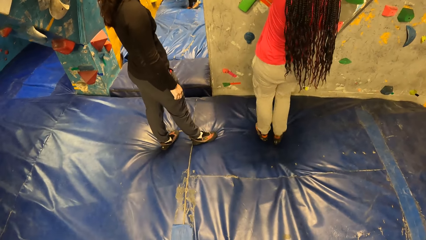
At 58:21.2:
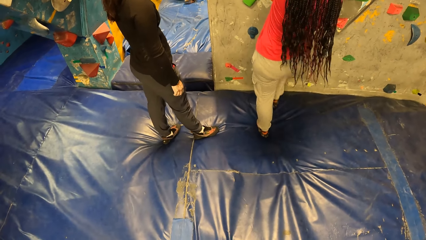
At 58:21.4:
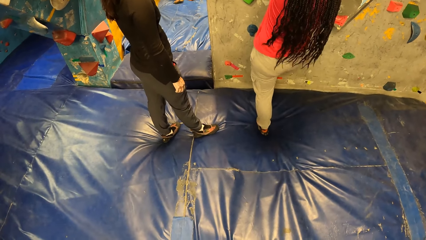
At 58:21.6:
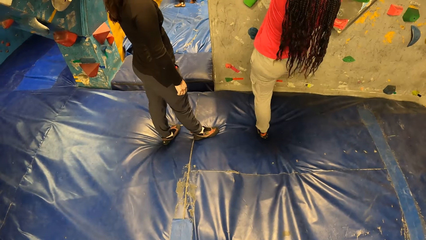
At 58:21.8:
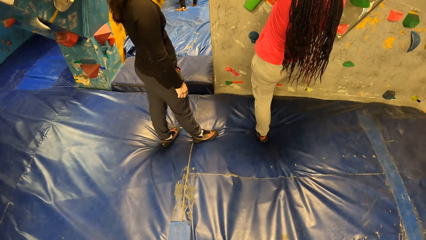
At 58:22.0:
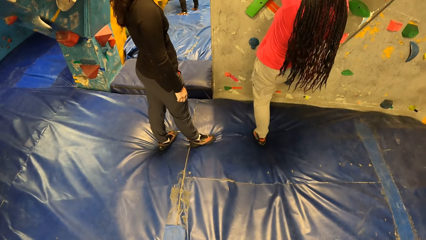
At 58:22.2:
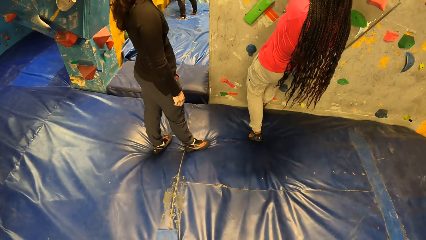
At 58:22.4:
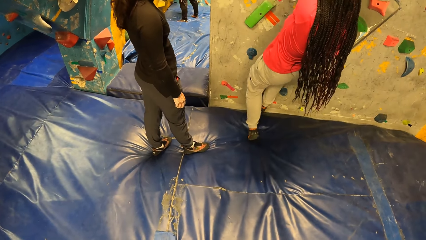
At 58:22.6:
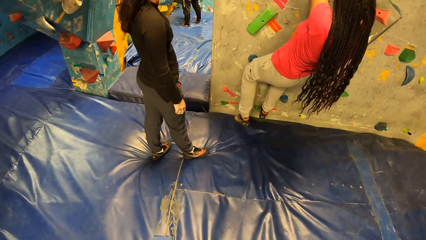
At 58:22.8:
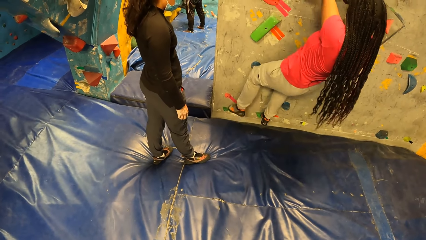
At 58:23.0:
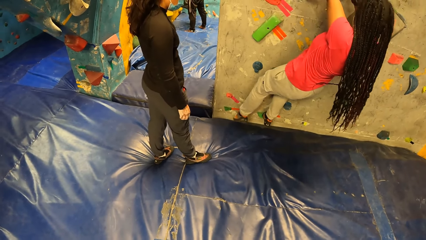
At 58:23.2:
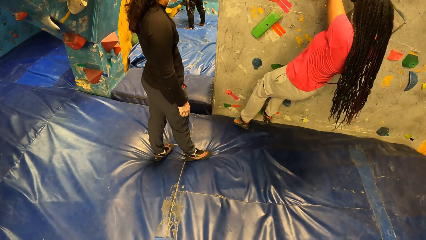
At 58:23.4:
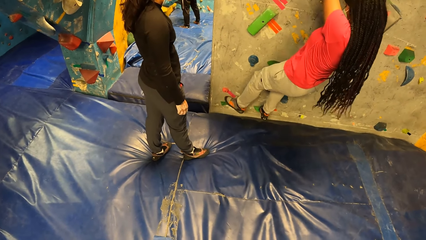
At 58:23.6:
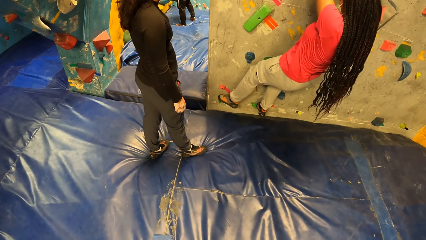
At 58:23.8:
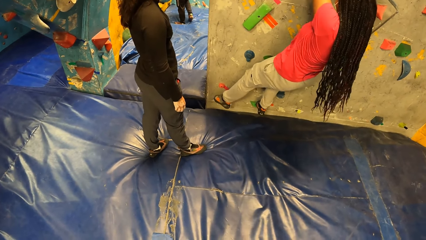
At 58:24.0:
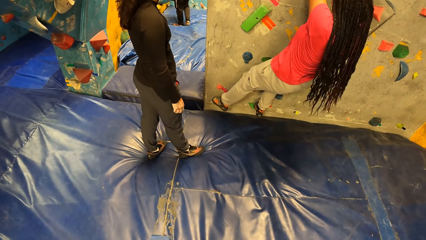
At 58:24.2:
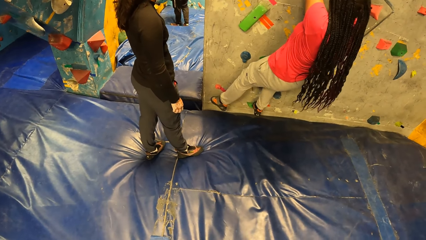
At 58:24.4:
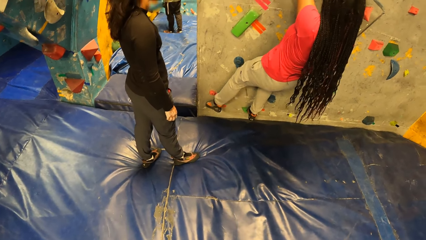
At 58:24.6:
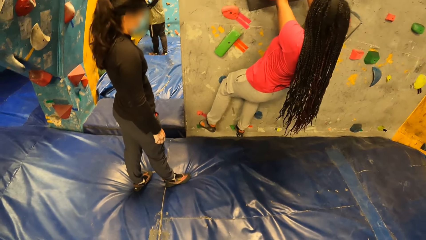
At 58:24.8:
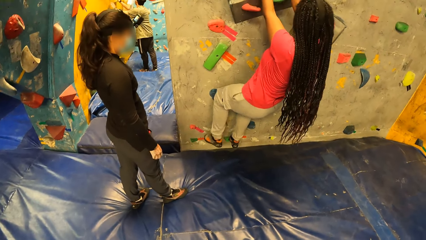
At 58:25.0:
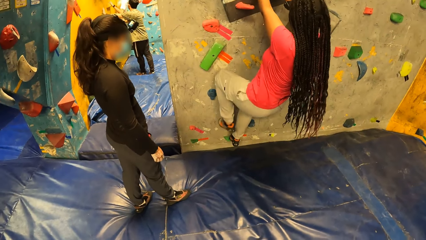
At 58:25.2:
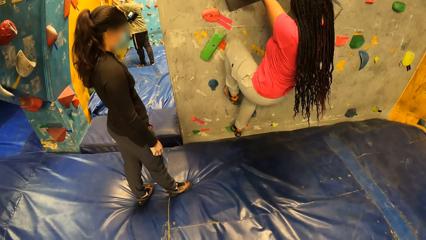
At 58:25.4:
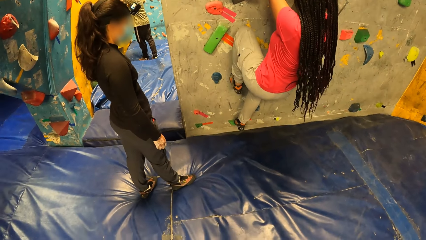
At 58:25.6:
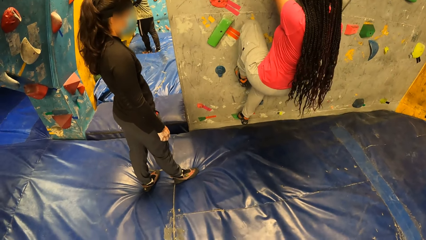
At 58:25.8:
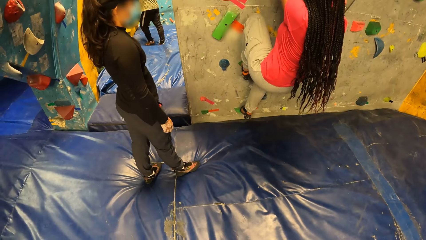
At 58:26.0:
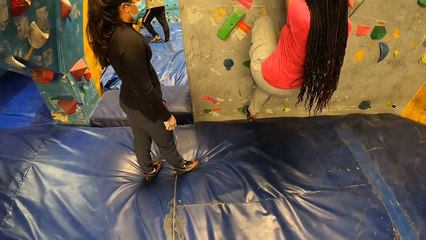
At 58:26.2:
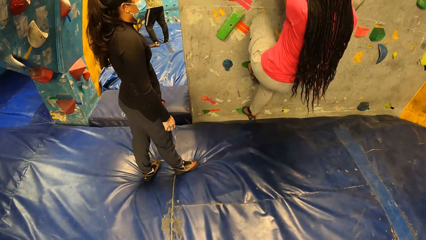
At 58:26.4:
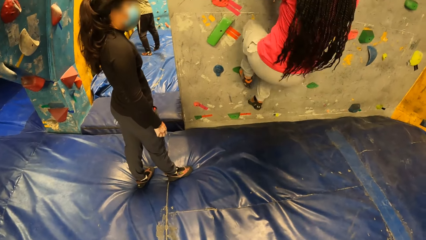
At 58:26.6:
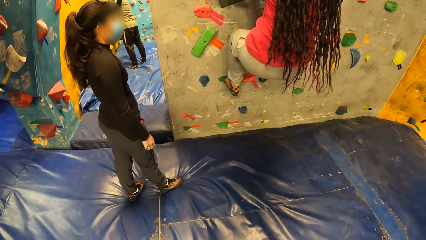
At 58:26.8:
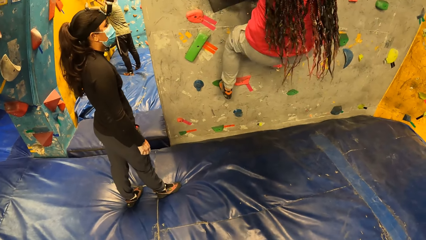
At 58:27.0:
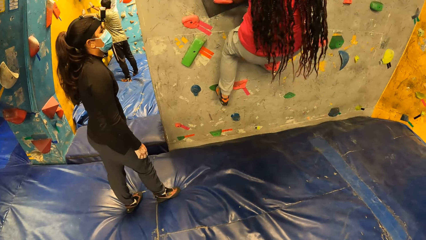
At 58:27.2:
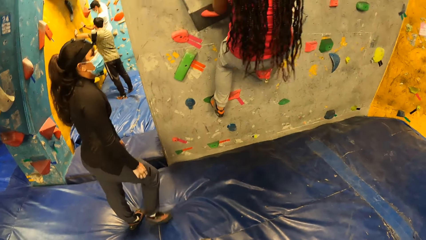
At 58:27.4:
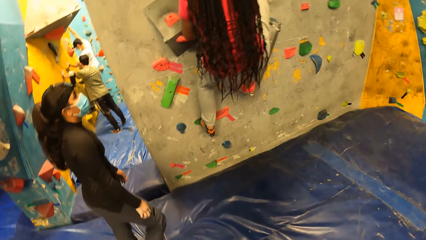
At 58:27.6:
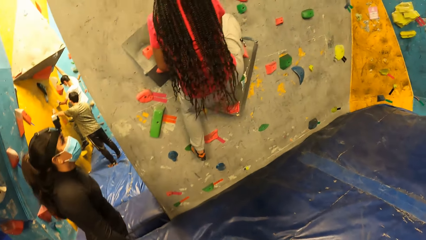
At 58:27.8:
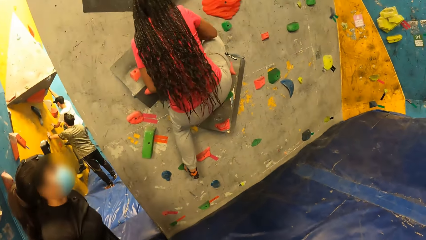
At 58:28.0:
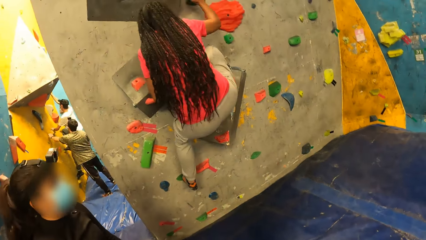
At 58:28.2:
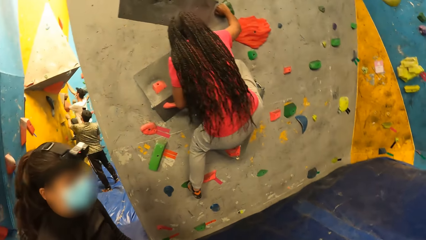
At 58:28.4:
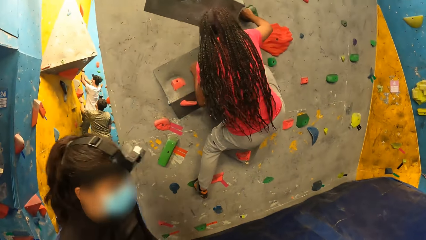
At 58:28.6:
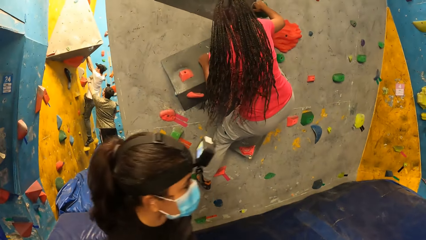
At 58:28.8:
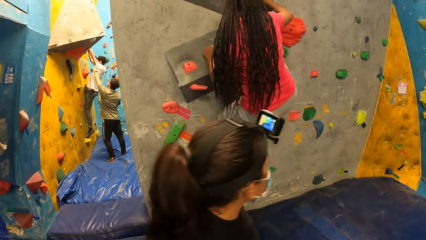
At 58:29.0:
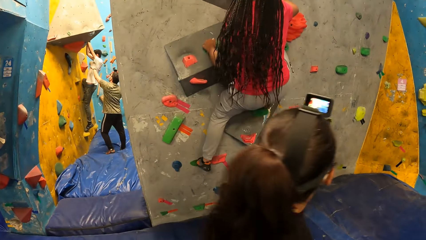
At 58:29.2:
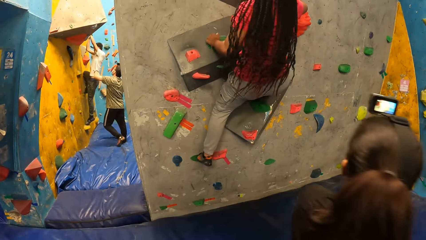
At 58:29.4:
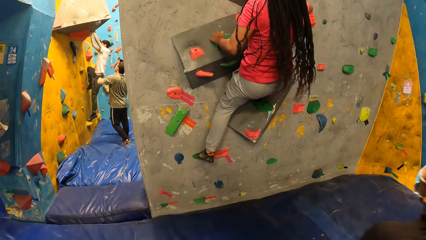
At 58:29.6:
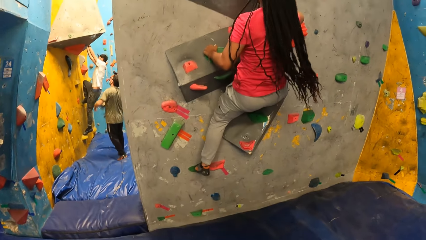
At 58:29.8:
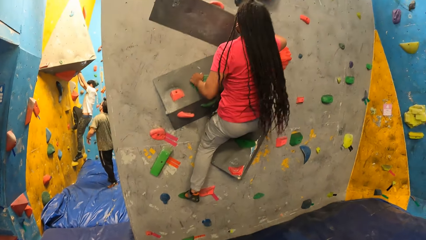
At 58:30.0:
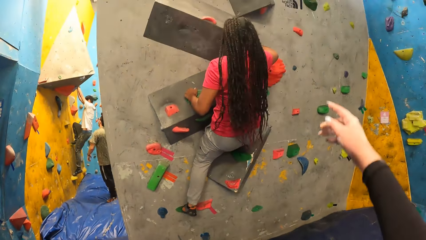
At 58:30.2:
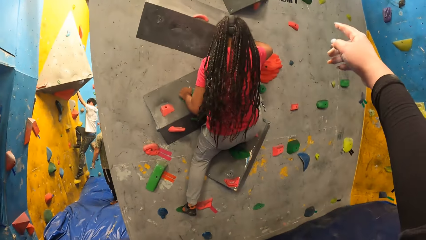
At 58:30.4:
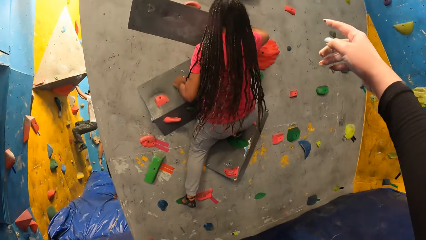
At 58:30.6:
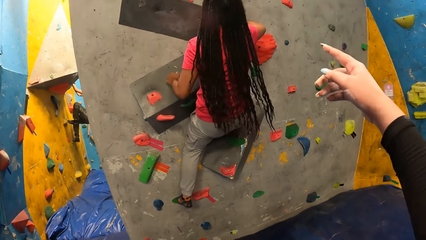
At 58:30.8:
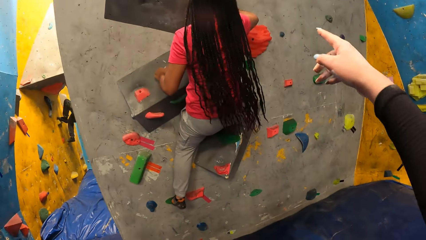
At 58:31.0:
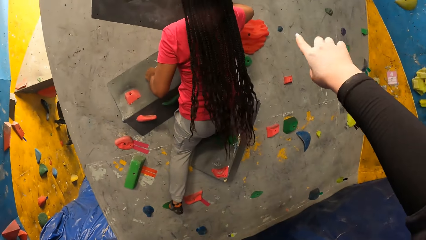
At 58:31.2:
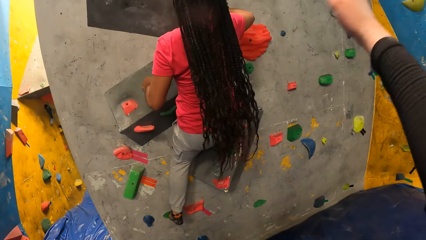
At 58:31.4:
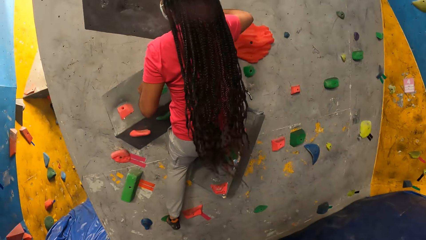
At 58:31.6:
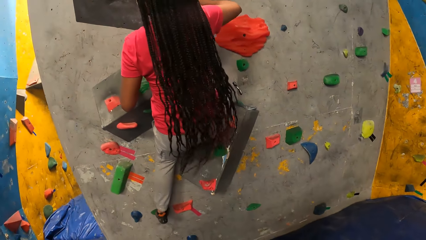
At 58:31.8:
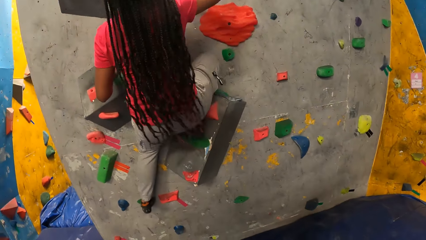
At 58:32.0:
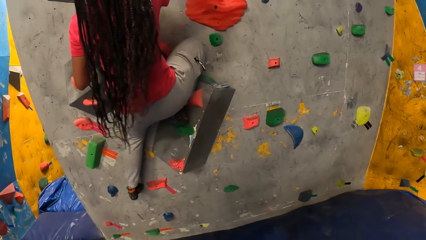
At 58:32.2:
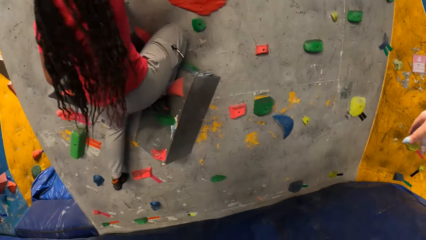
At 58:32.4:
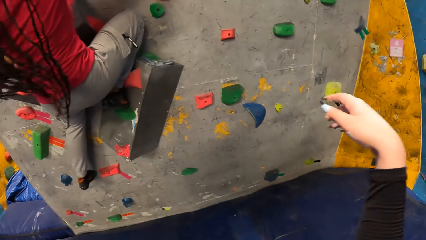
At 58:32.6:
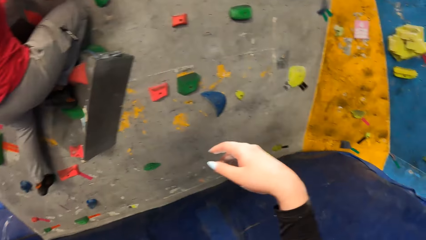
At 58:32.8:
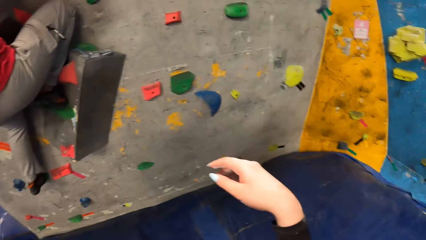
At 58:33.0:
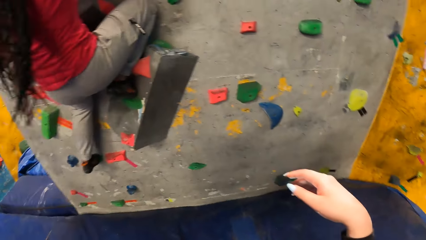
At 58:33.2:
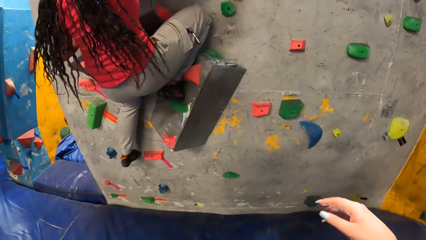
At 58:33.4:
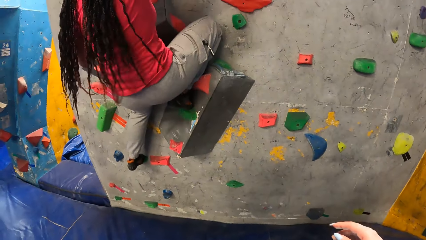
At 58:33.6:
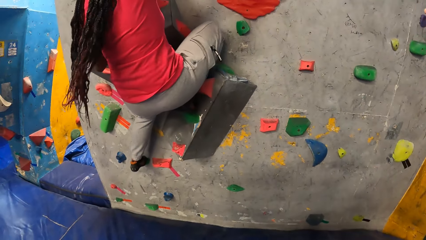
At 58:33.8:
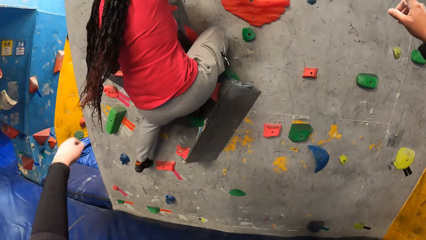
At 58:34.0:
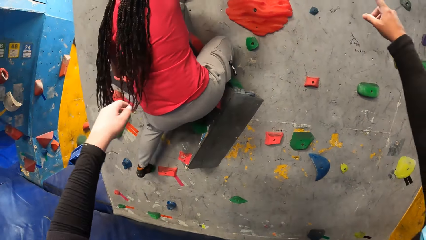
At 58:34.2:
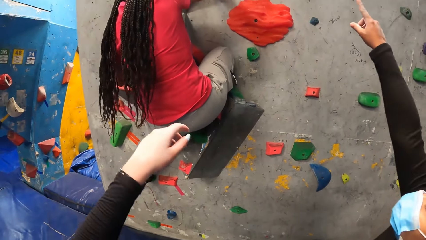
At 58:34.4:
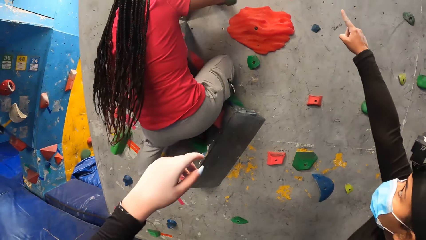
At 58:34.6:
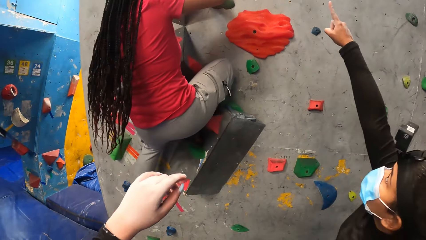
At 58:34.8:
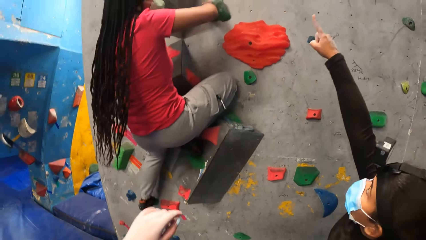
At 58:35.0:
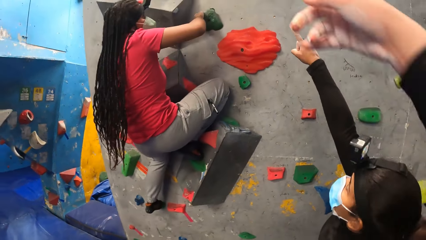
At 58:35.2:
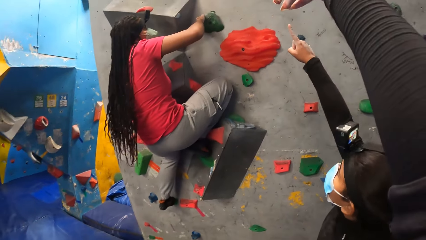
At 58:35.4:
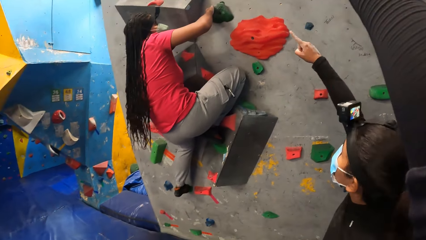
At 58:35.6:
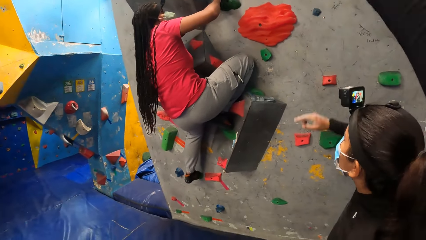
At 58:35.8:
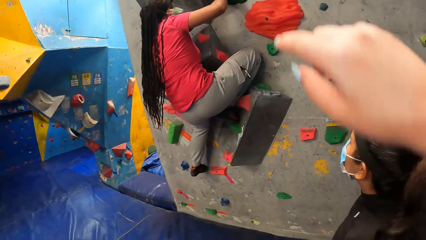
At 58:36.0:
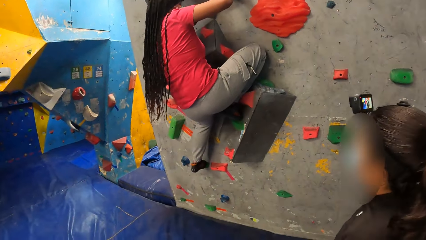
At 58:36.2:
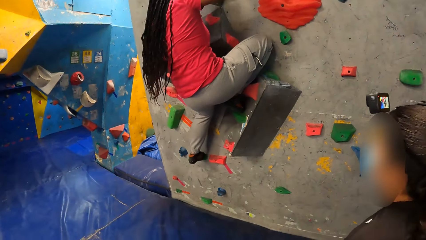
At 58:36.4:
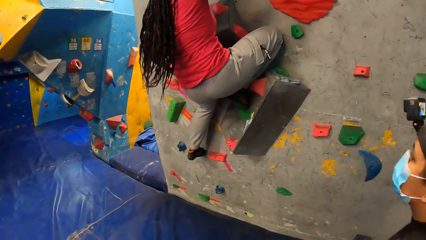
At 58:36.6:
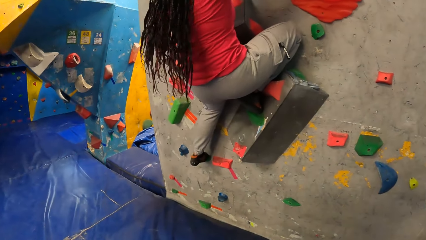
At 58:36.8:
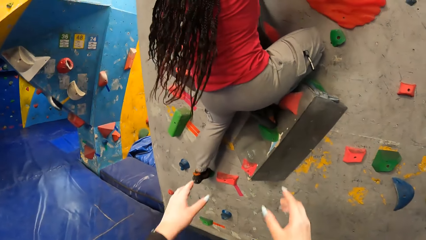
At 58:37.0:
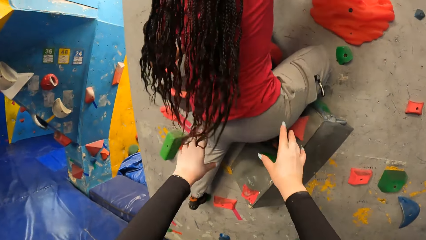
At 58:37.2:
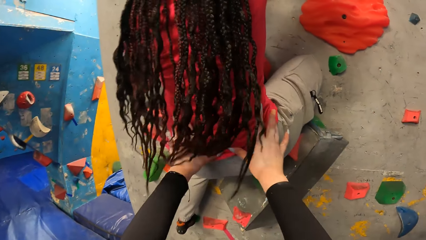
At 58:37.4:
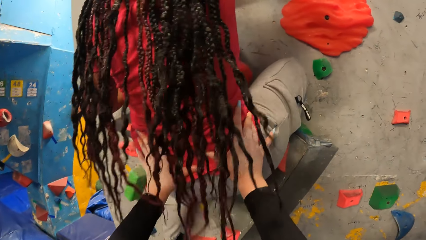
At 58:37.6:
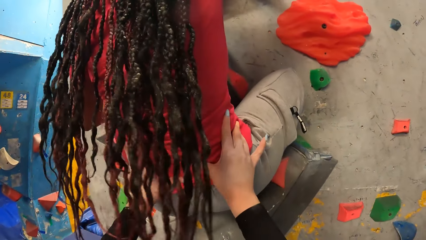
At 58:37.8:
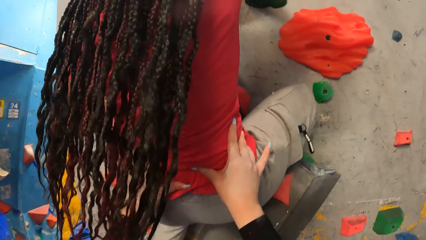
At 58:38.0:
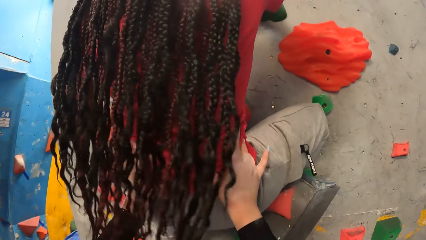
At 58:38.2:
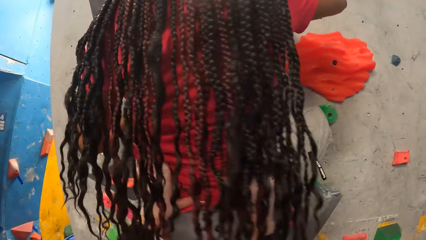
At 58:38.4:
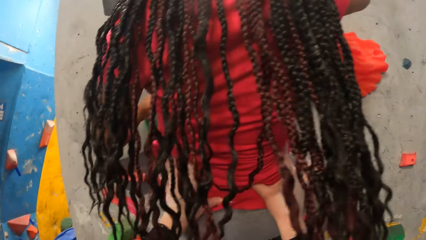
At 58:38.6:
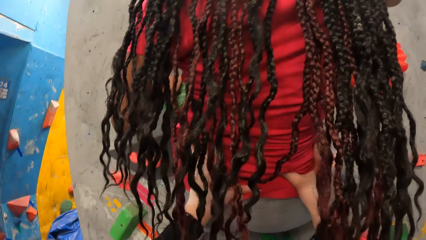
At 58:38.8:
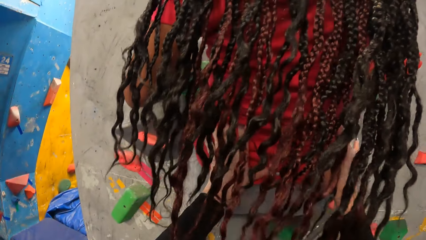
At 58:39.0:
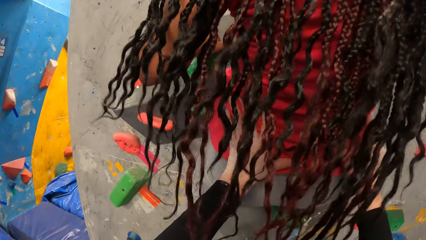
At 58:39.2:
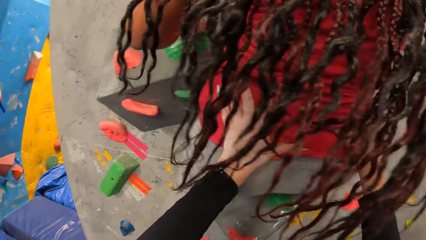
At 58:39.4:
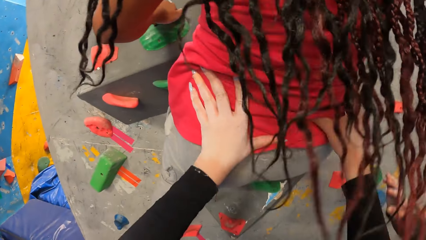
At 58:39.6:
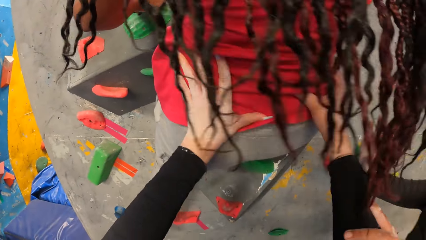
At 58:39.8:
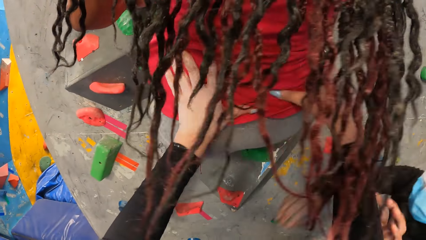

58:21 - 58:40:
The woman places her right leg on the hand hold on the wall. The woman places both legs on the hand hold on the wall. The woman climbs the wall with both hands on the hand holds. The camera wearer points her right hand to a hand hold on the wall. She lowers her hand. She looks around. She raises her left hand. She points her left hand to a hand hold on the wall. Another woman points her right hand to a hand hold on the wall. The camera wearer lowers her left hand. She points her right hand to a hand hold on the wall. She lowers her hand. She walks around. She raises her hands. She holds the first woman, on the wall, by her waist. She touches the first woman.
